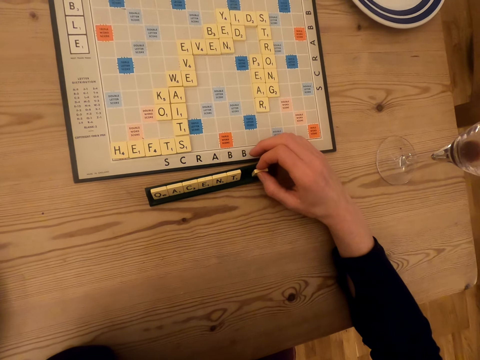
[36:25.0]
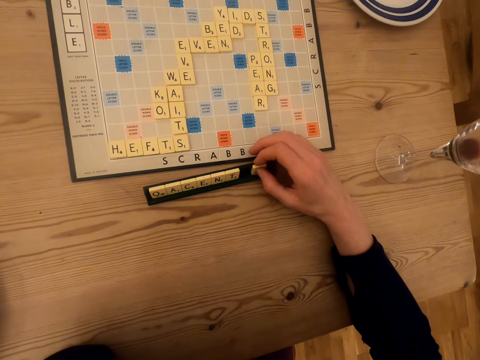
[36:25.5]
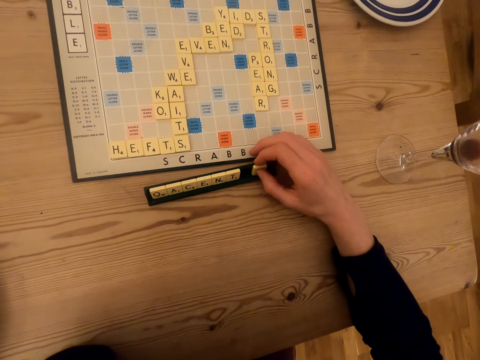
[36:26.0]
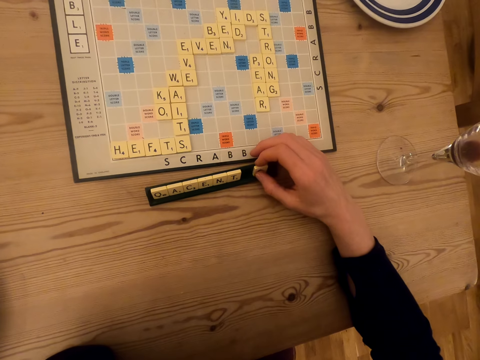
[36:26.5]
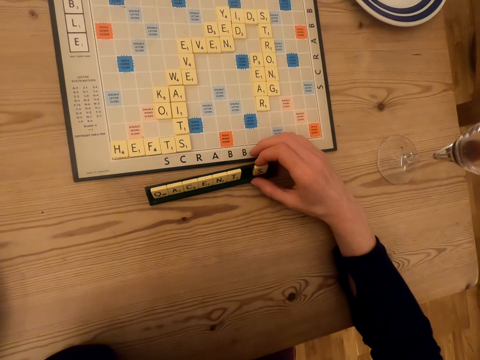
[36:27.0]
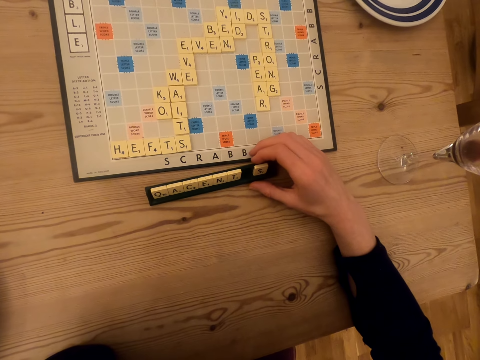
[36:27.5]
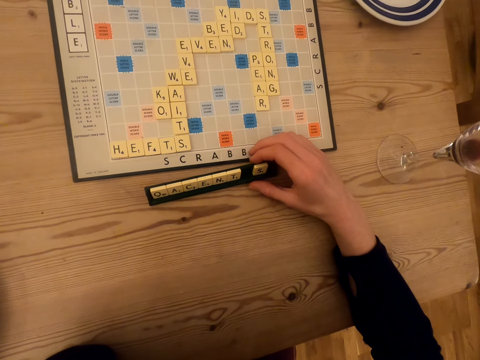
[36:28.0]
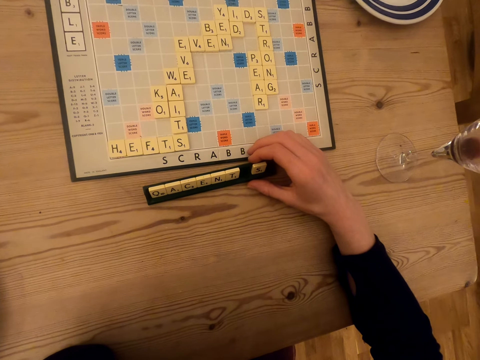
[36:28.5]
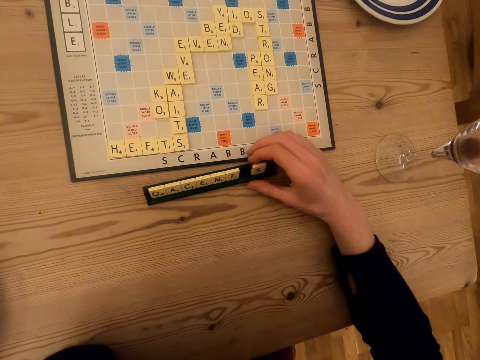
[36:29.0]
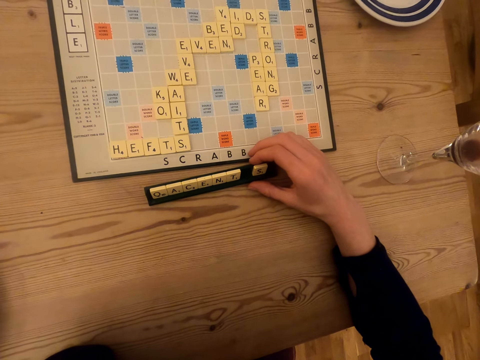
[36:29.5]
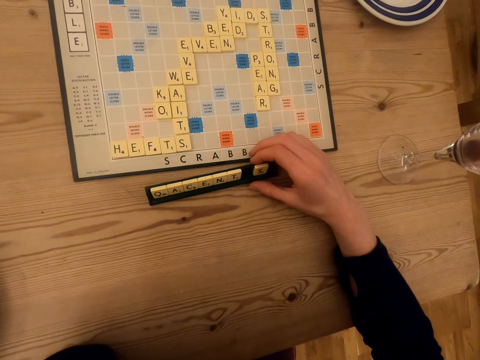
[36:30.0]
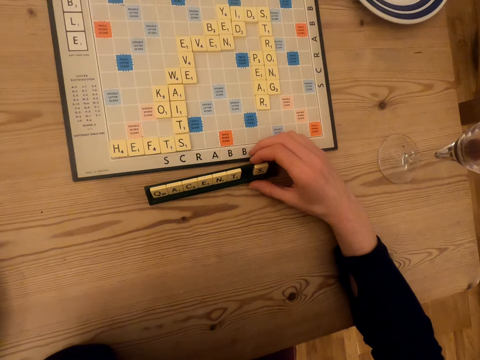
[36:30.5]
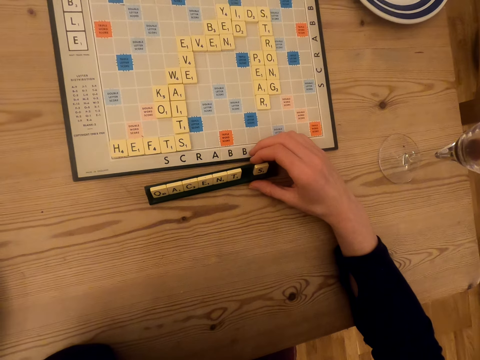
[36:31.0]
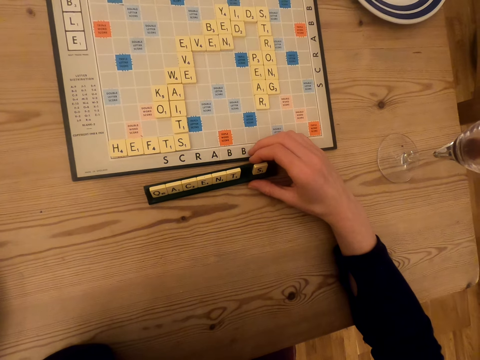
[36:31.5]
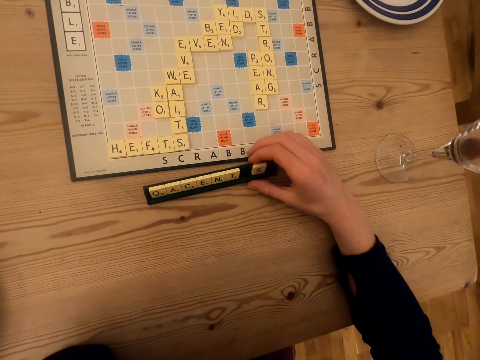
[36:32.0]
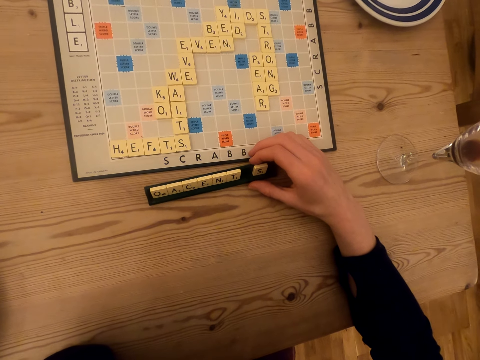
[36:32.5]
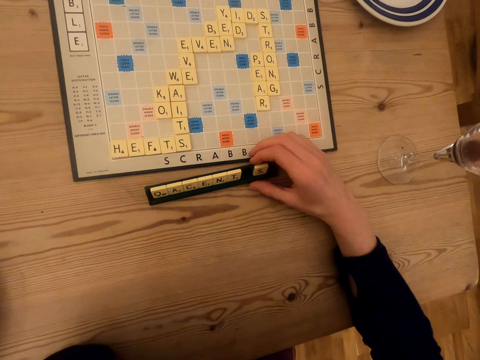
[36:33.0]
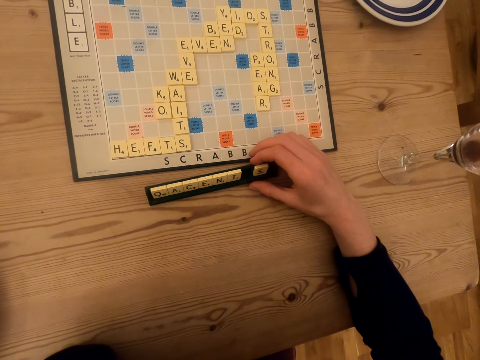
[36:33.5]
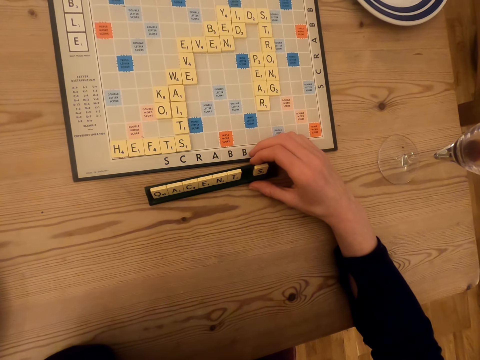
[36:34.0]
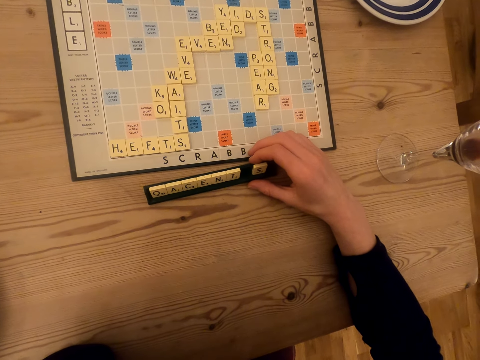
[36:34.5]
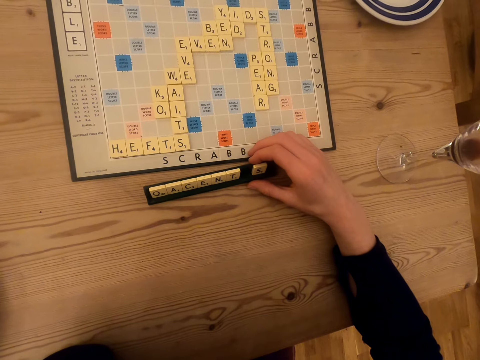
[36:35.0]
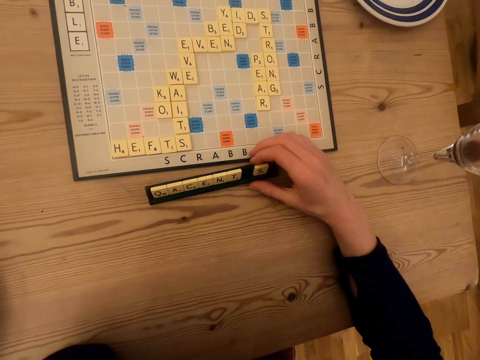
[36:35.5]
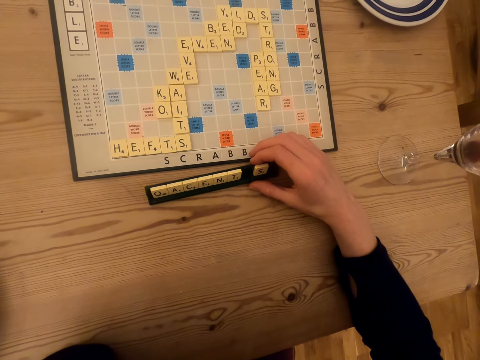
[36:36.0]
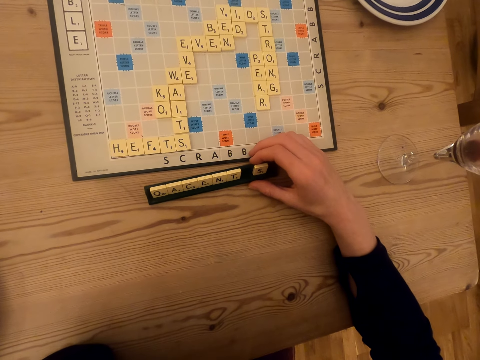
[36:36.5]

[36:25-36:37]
The camera wearer looks at the tile on the chalkboard tile place card holder. They place the tile on the chalkboard tile place card holder.

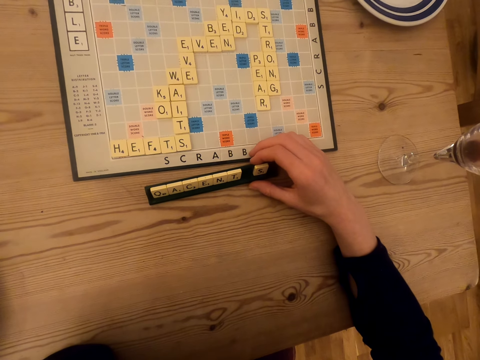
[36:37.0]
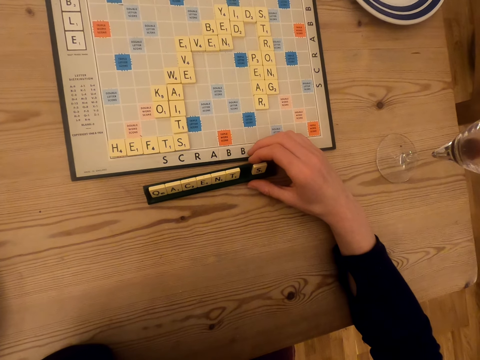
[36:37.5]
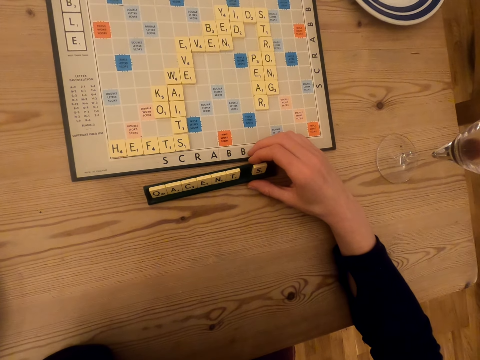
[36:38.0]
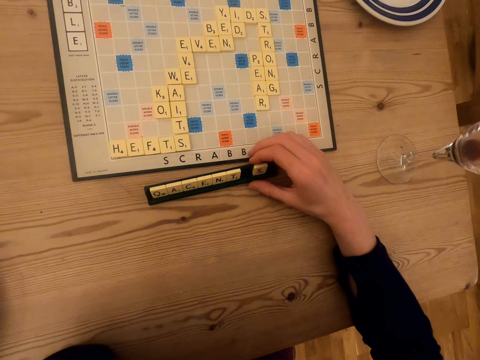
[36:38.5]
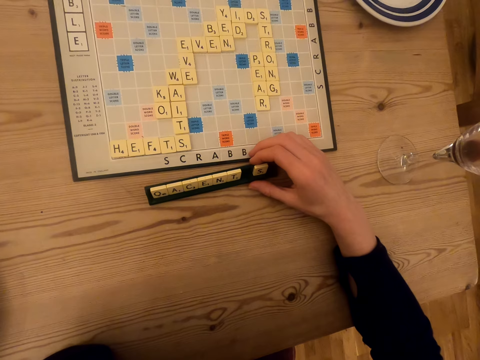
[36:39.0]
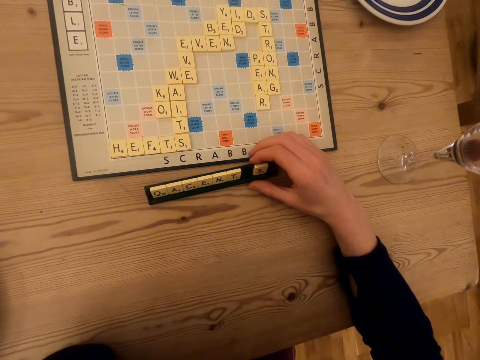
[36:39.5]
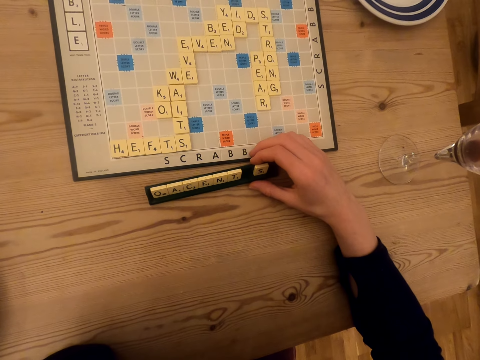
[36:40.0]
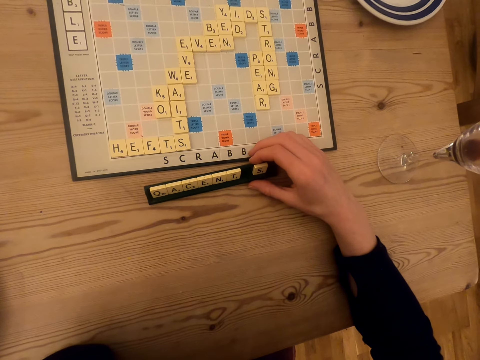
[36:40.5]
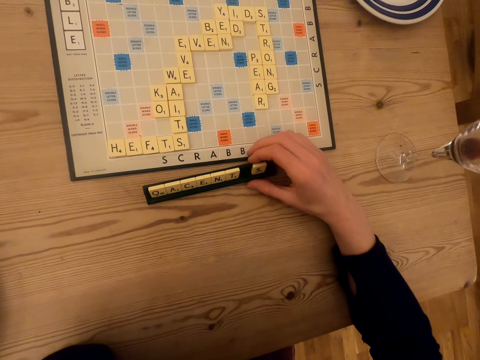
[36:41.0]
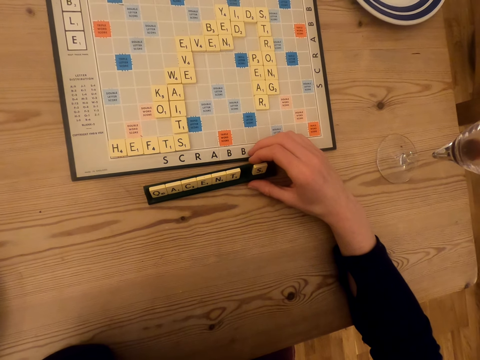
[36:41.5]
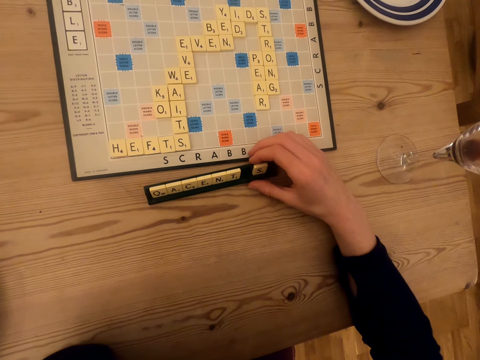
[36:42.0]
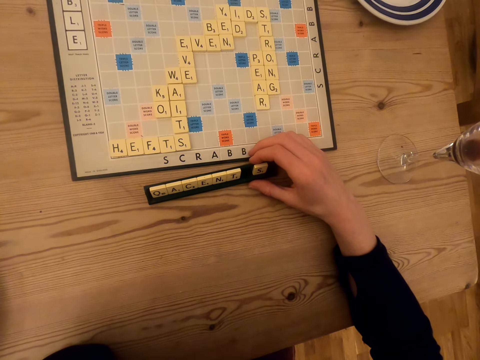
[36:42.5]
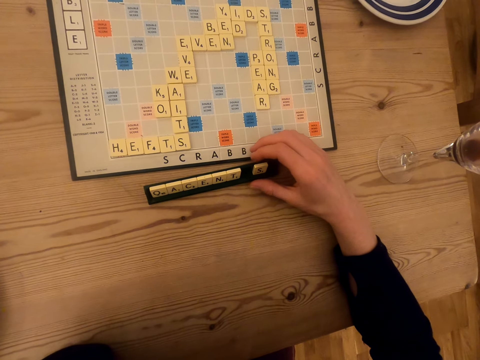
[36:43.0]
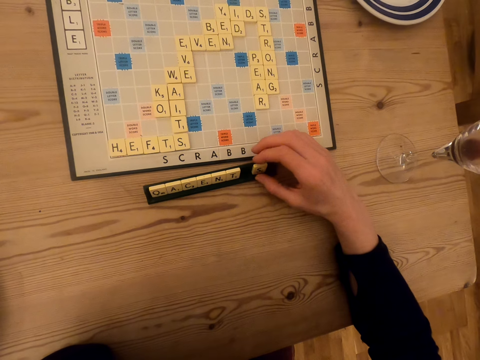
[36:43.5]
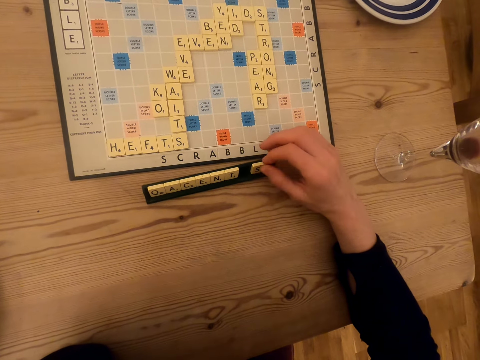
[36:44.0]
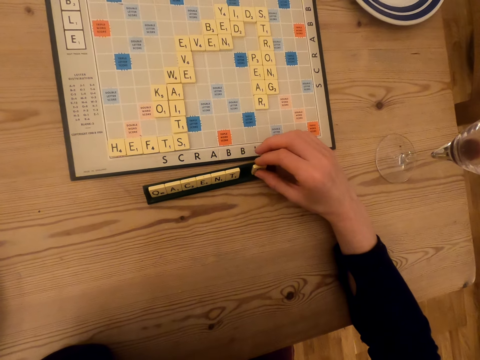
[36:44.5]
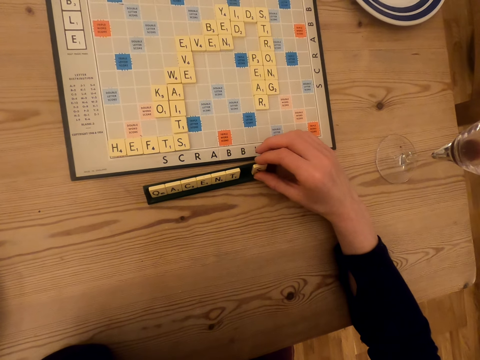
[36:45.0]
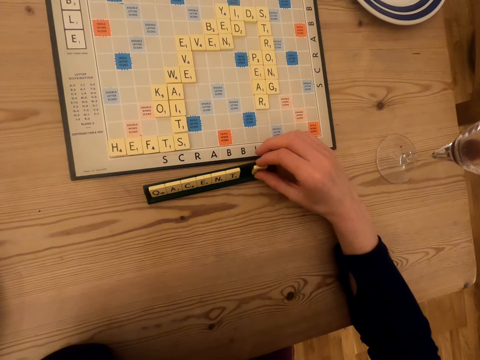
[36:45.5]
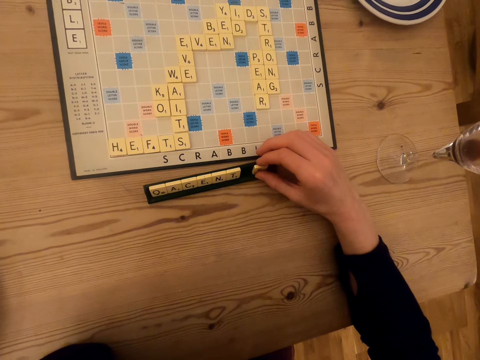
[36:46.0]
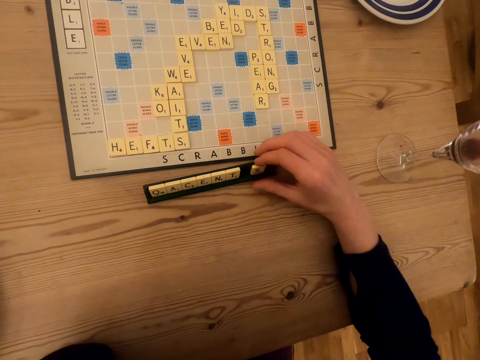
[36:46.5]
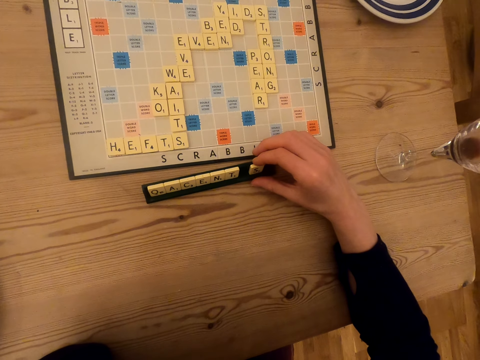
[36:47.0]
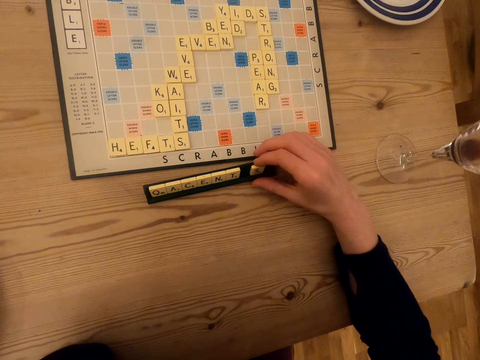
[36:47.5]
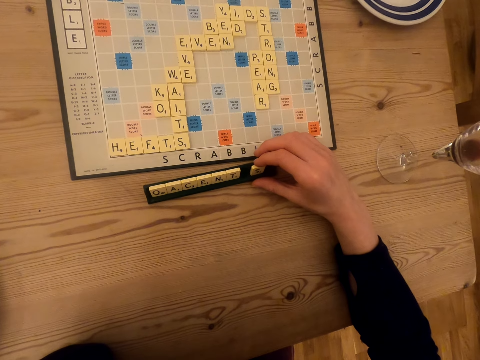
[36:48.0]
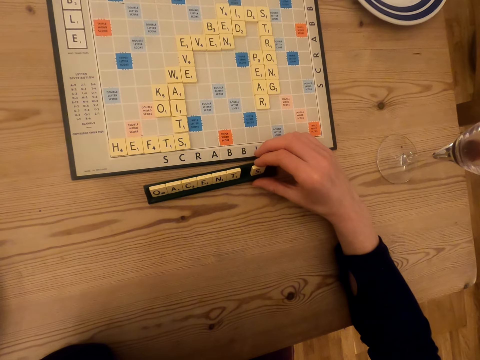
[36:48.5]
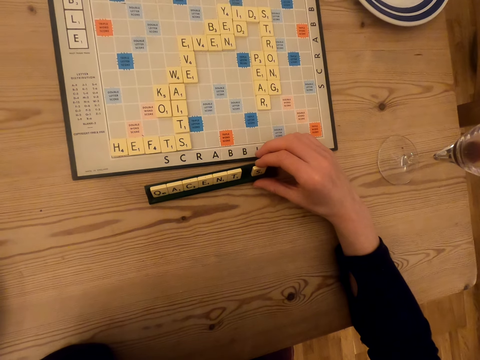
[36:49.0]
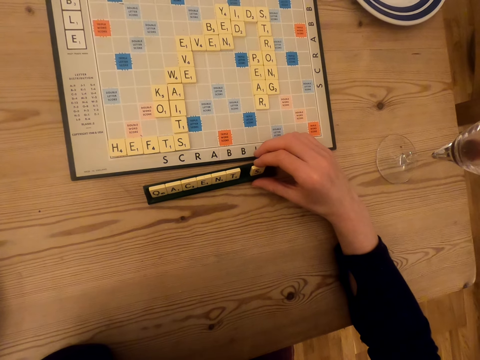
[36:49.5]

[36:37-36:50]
The camera wearer looks at the tile on the chalkboard tile place card holder. They touch the tile on the chalkboard tile place card holder.

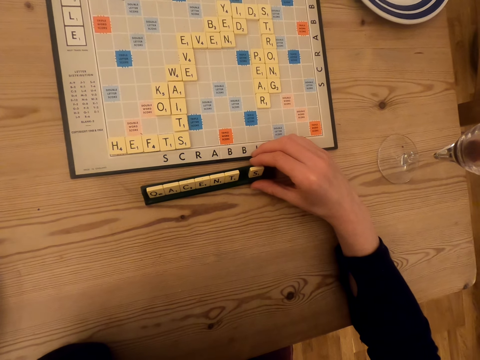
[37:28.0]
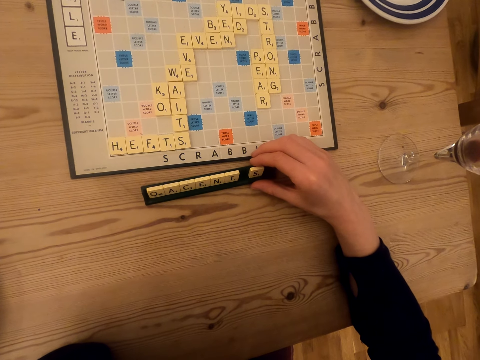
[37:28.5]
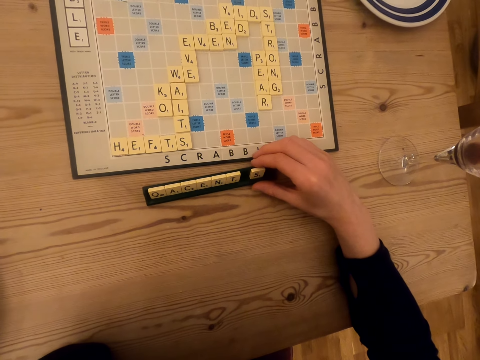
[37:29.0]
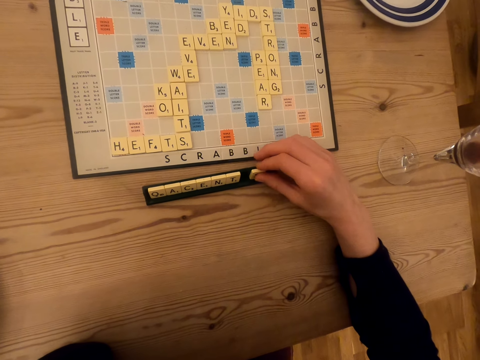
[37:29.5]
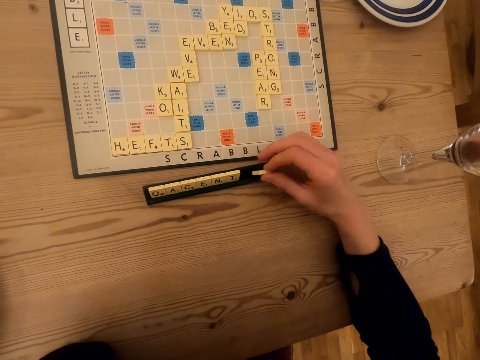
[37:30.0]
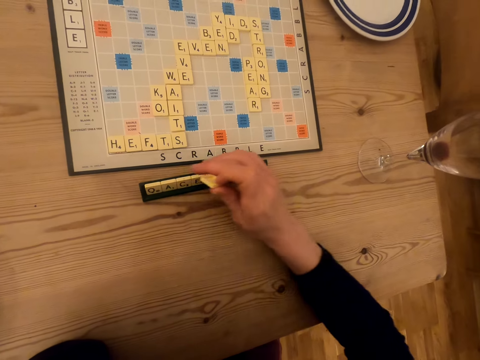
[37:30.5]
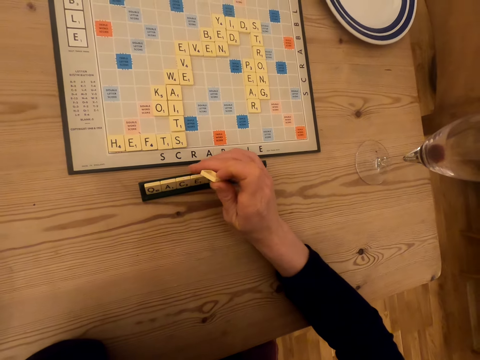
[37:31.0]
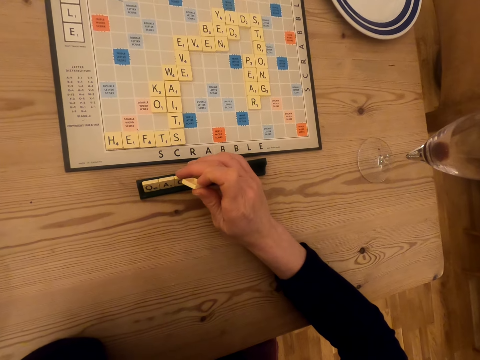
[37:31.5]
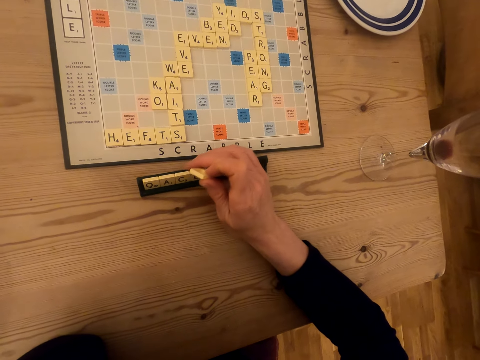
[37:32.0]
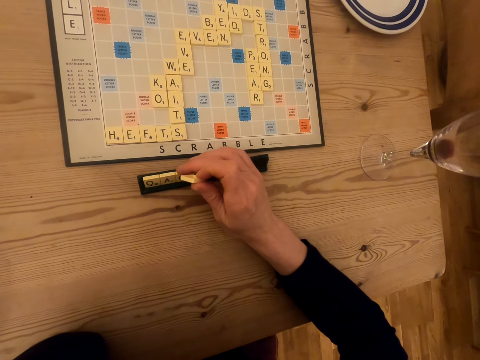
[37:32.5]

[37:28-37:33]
The camera wearer looks at the tile on the chalkboard tile place card holder. They pick up the wood scrabble tile on the chalkboard tile place card holder.
